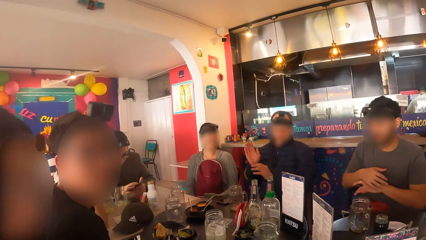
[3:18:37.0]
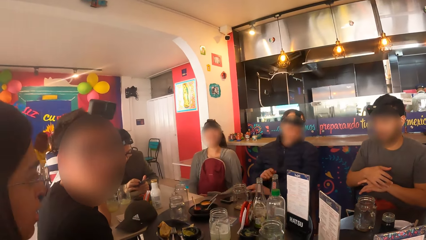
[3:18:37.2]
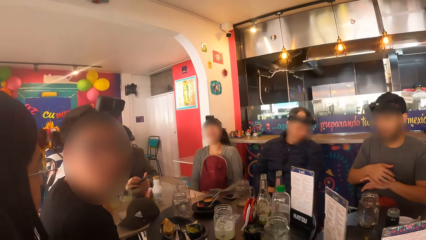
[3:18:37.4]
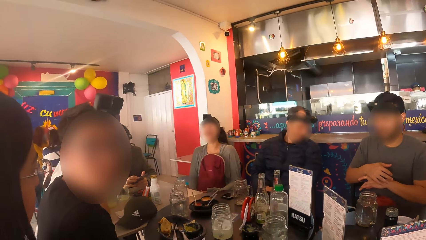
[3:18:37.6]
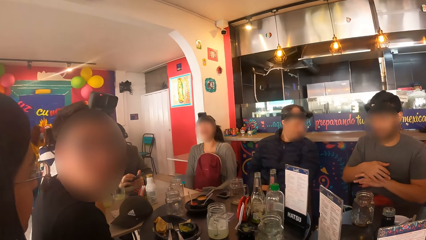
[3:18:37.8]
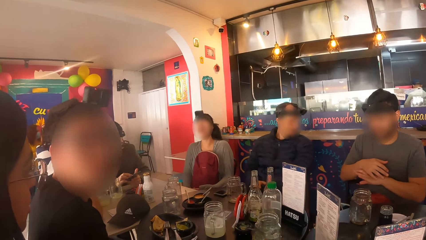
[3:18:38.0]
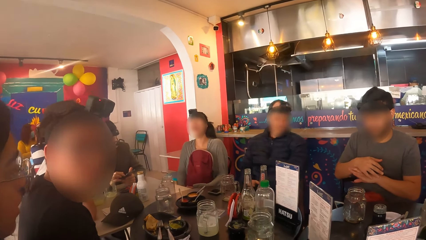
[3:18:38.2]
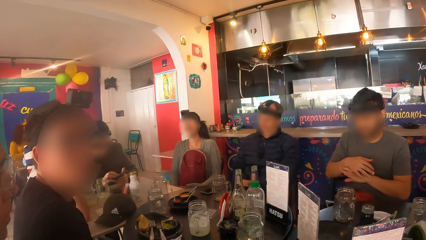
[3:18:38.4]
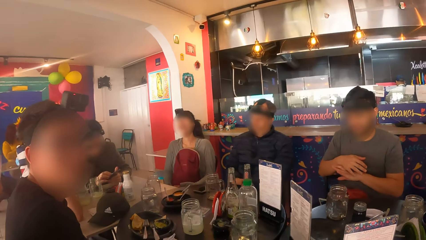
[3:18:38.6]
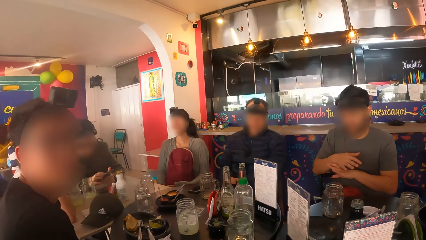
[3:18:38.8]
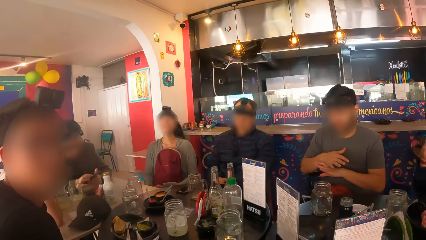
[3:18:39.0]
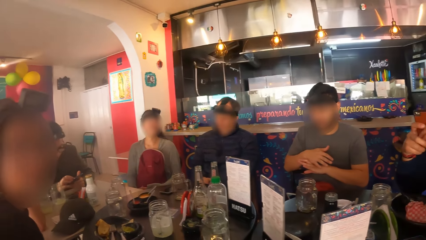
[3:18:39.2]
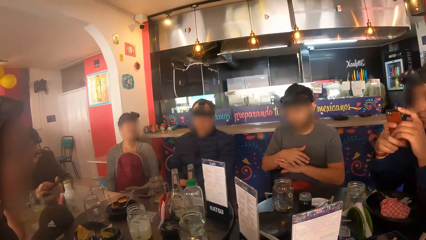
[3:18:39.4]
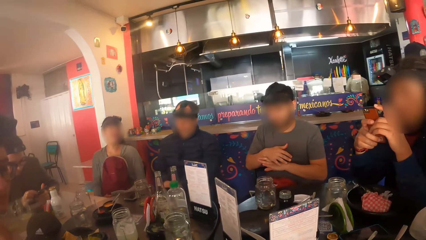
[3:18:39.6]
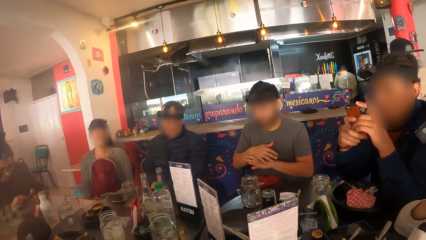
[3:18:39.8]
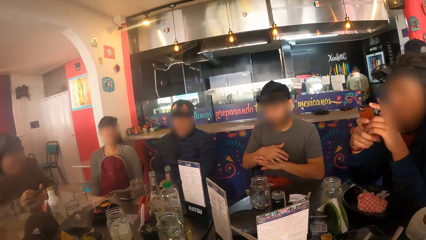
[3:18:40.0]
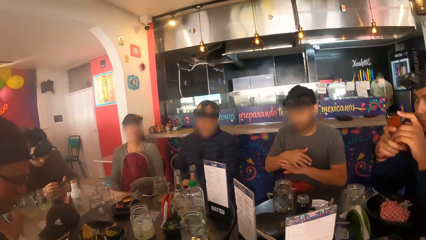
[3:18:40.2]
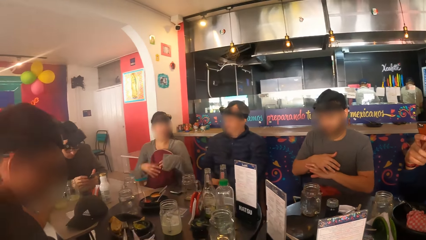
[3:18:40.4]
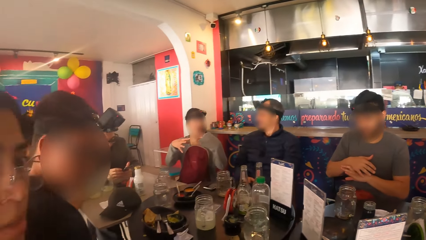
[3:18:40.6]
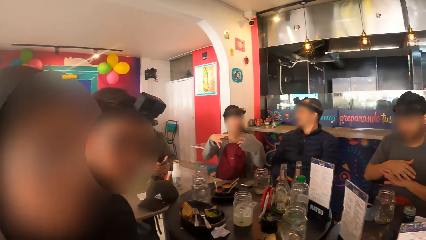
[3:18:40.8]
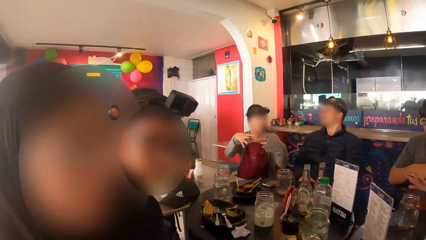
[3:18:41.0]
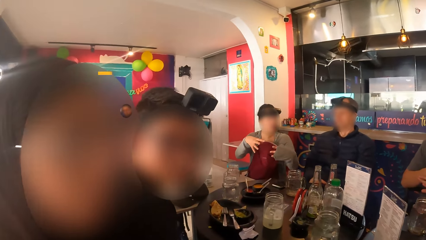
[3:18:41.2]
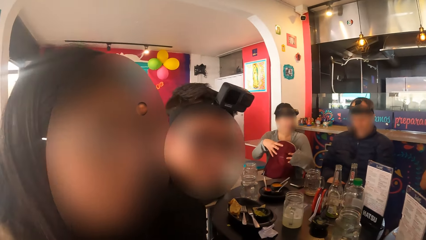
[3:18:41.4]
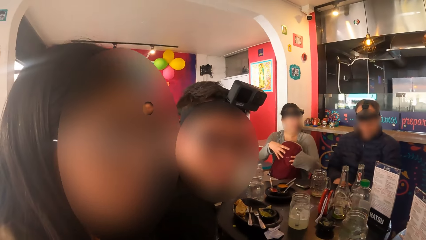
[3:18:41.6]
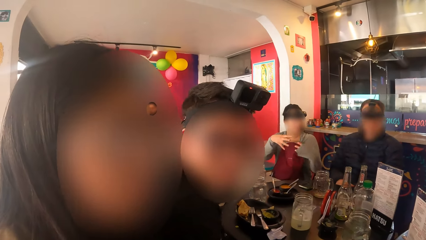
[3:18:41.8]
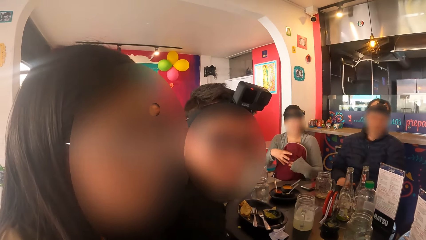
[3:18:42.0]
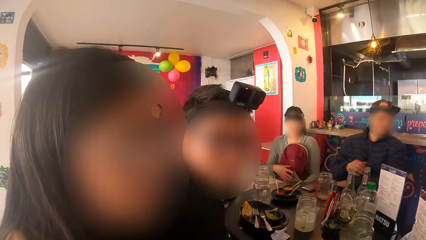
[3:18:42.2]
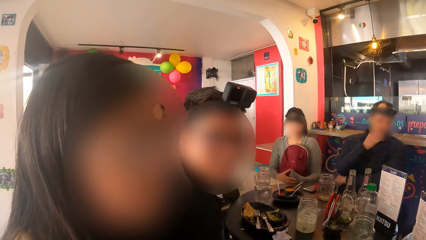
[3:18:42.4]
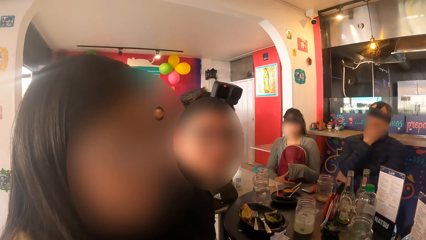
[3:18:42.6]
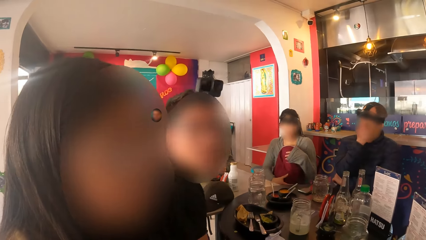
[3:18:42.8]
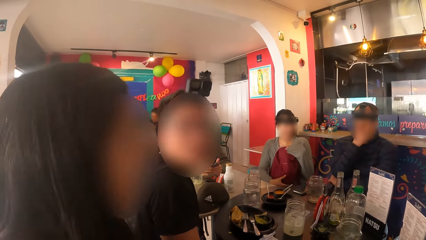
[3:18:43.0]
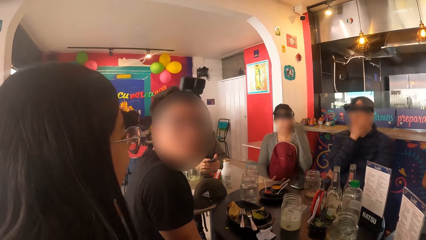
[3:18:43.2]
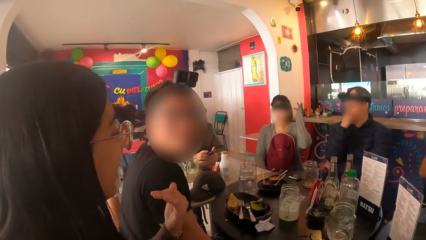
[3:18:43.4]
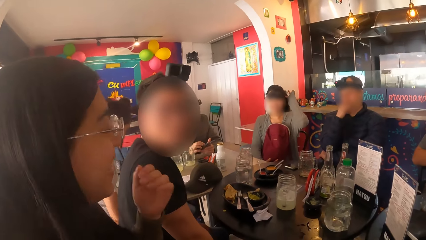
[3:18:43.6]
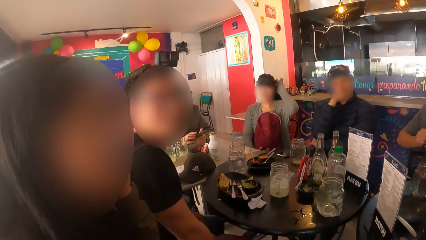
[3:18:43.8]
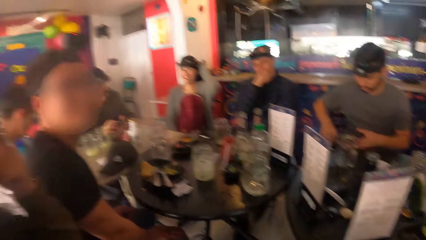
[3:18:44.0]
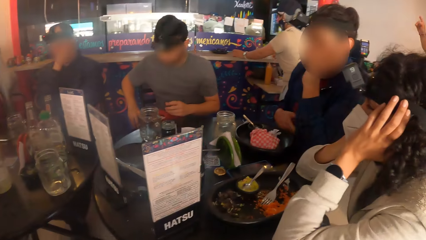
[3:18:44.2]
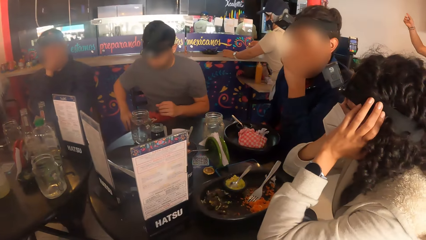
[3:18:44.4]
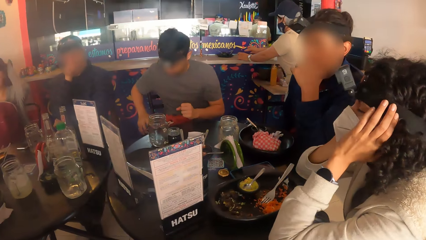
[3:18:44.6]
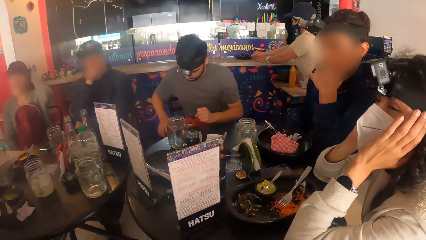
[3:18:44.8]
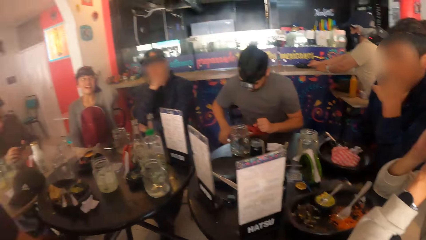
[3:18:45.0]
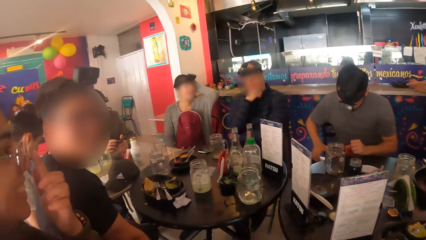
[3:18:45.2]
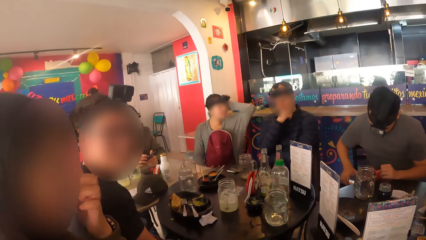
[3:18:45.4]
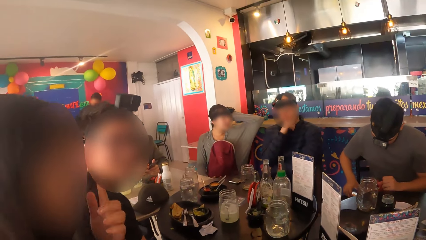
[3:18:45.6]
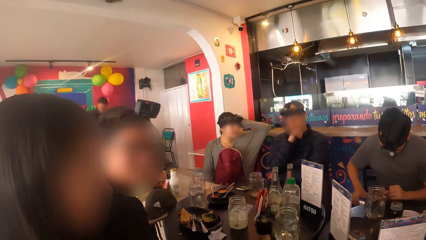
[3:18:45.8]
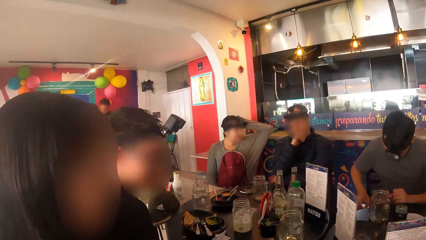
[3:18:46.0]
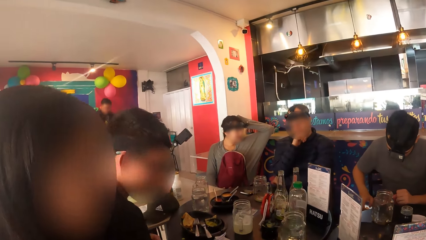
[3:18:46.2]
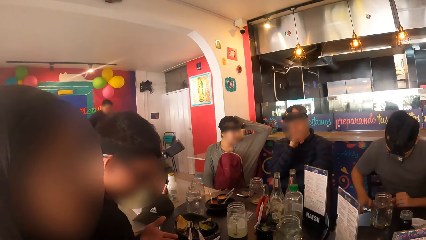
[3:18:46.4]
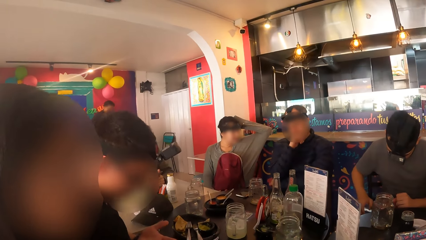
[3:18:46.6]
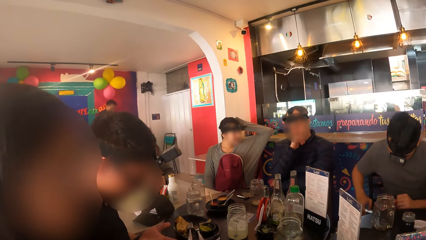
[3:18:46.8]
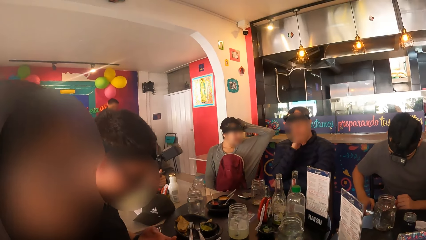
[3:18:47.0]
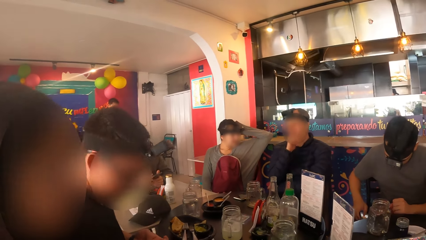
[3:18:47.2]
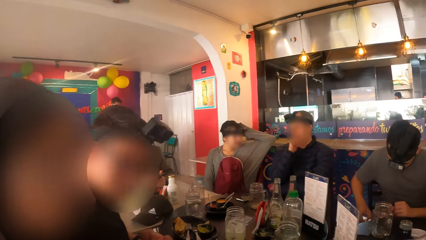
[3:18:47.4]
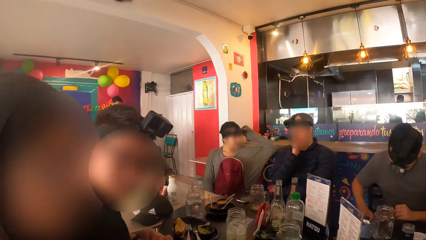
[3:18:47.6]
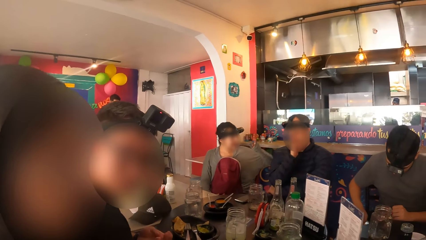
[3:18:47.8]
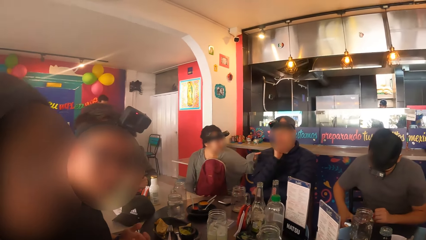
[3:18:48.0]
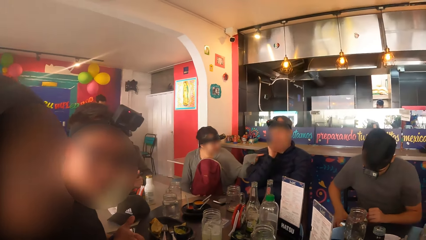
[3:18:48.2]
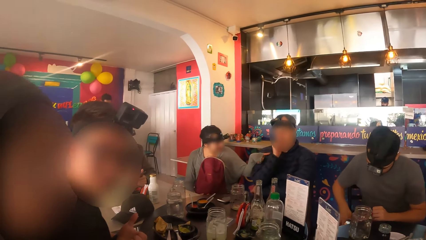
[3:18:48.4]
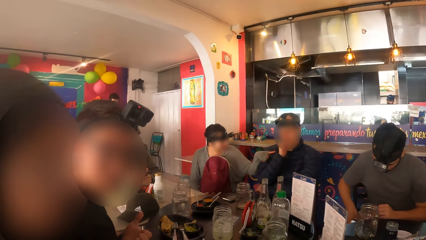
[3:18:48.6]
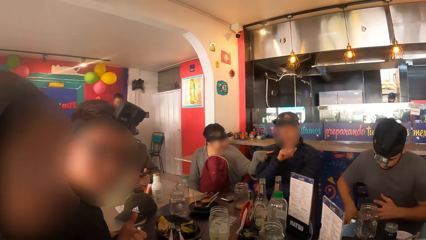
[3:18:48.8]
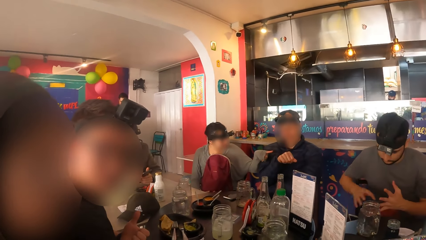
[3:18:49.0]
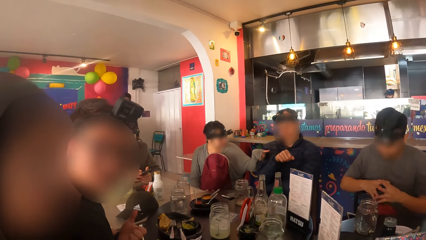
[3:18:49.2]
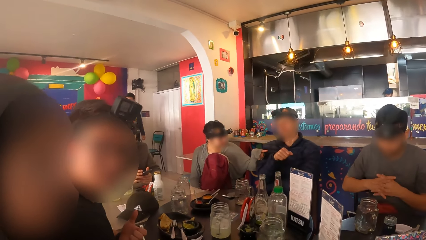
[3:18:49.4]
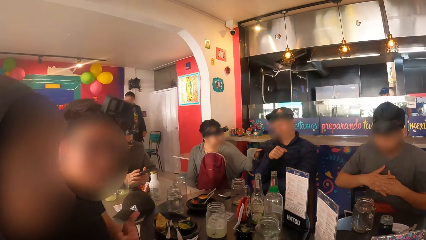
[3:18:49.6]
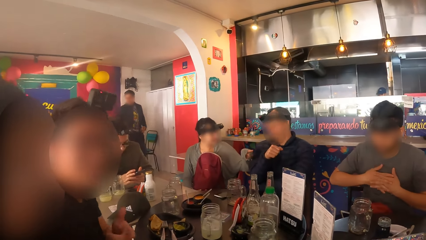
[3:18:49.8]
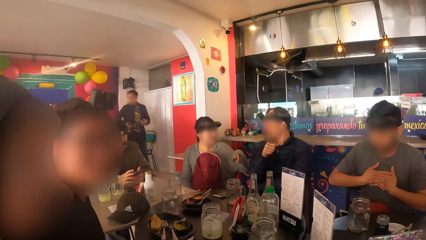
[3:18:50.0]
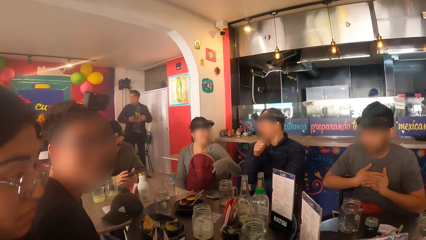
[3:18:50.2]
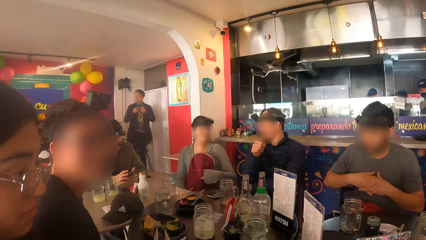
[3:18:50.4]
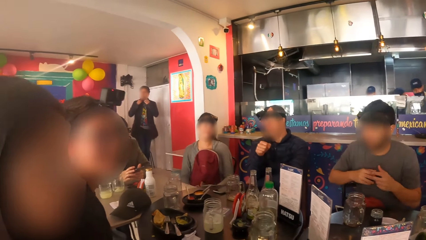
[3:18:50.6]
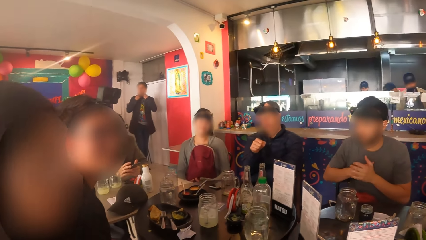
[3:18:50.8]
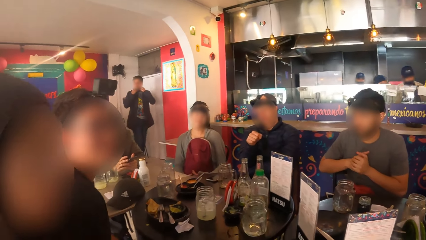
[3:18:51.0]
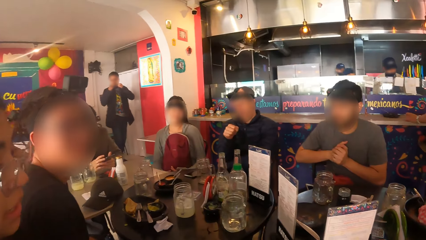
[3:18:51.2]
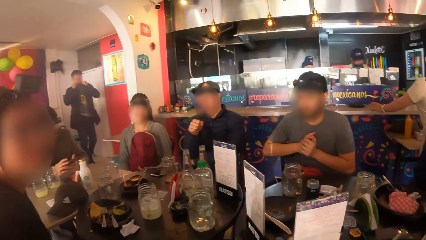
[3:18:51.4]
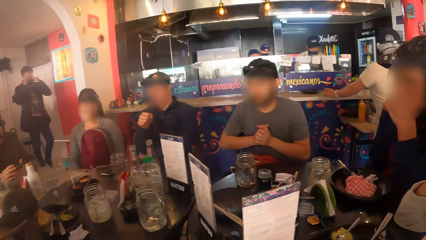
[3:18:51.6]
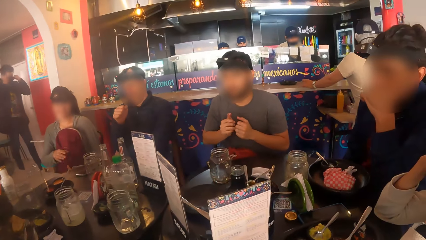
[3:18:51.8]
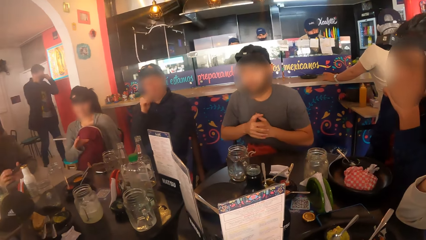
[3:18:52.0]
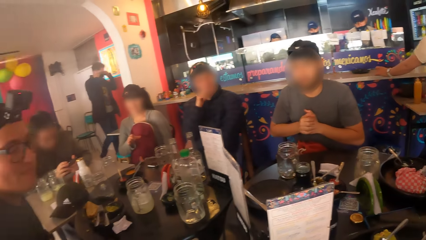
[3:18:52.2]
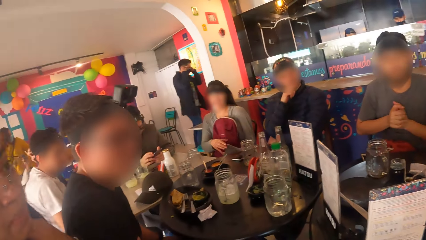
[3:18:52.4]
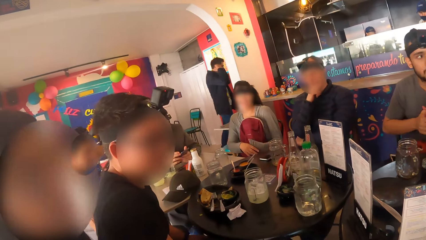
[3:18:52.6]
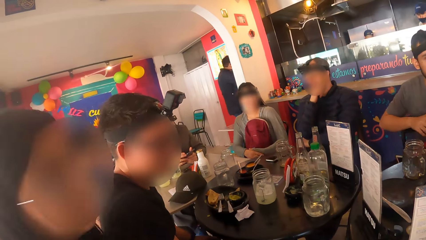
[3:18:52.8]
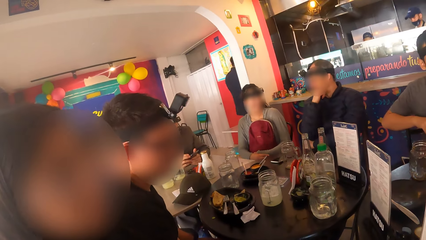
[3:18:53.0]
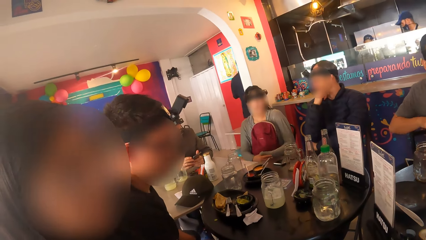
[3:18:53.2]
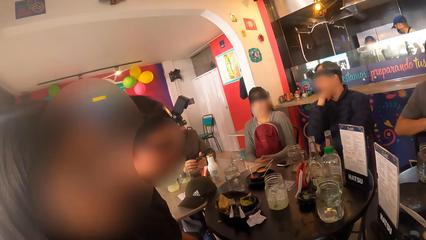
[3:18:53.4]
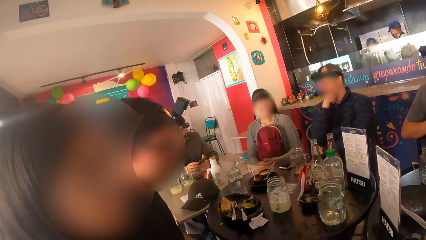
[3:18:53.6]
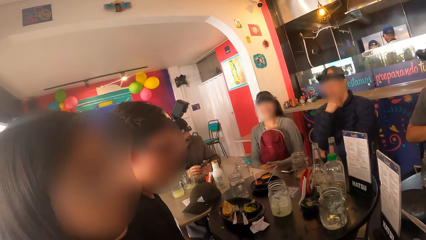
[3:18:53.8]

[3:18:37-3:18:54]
The man touches his nose with his right hand. A woman scratches her head with her left index finger. Another man operates a phone on his right lap with his right hand. Another woman removes her hands from her head. A third woman adjusts her glasses with her left hand. The first woman gestures with her left hand. The other man exercises both hands.
